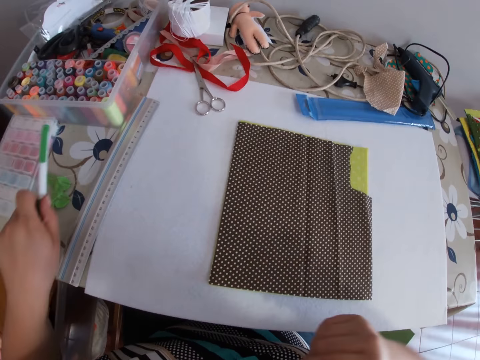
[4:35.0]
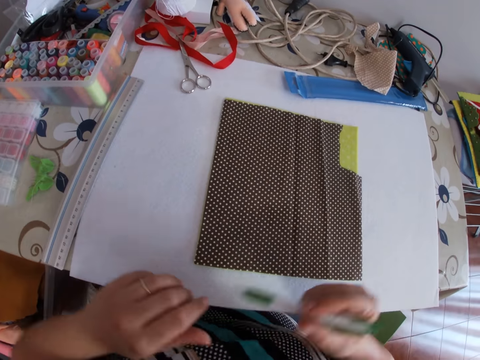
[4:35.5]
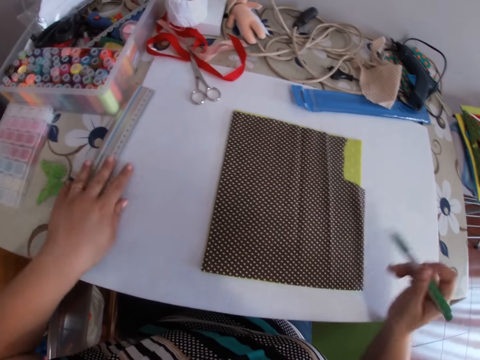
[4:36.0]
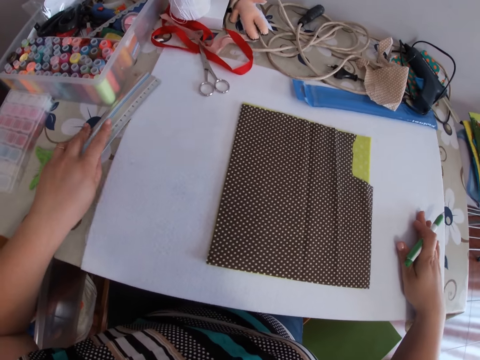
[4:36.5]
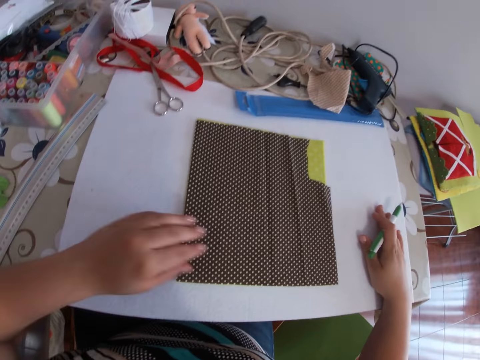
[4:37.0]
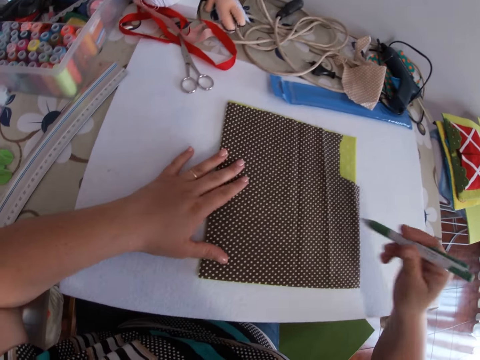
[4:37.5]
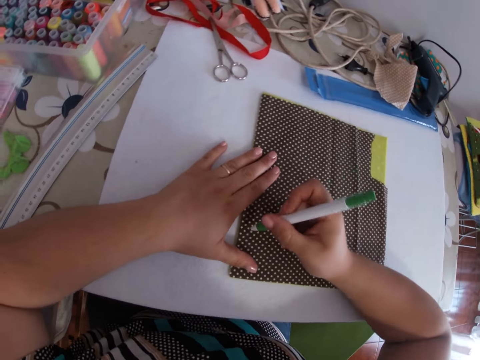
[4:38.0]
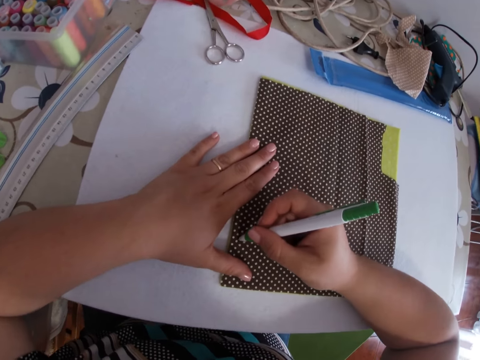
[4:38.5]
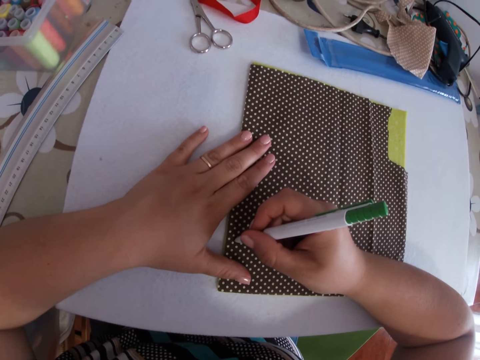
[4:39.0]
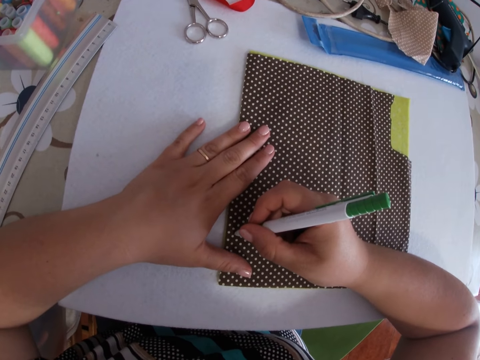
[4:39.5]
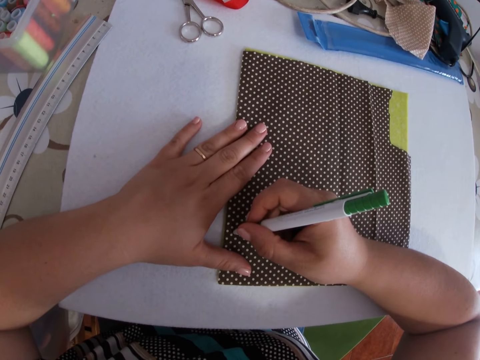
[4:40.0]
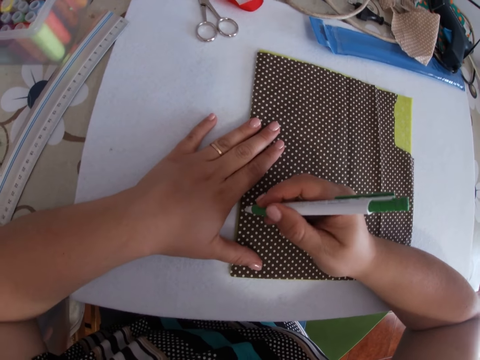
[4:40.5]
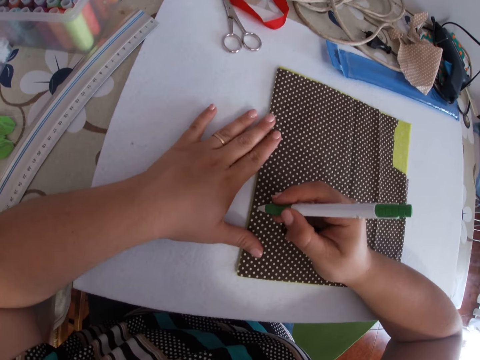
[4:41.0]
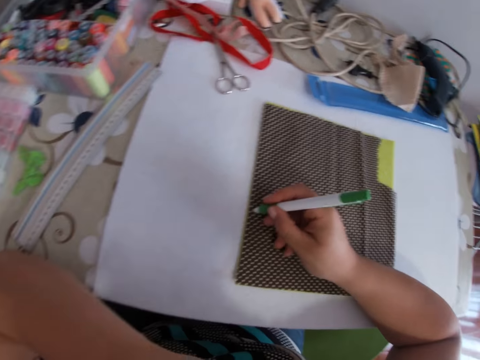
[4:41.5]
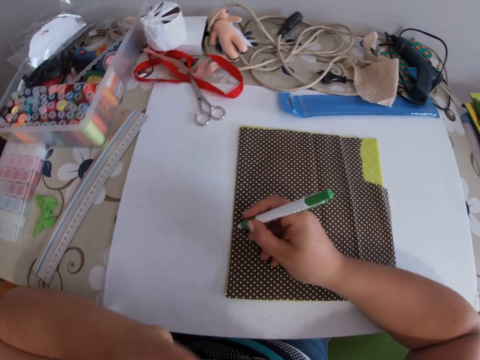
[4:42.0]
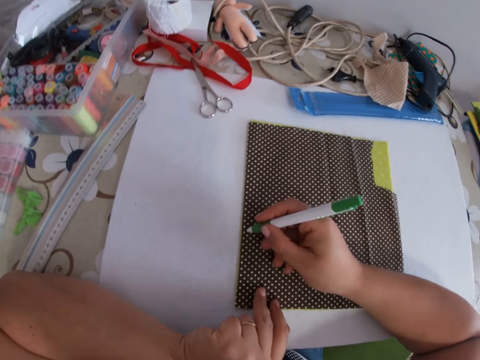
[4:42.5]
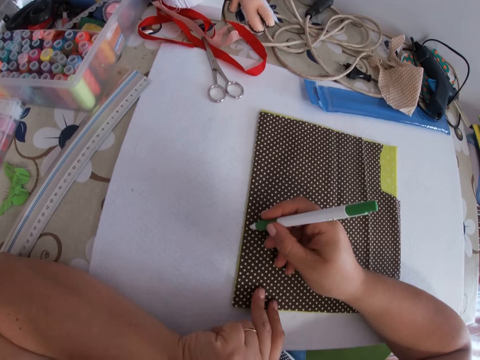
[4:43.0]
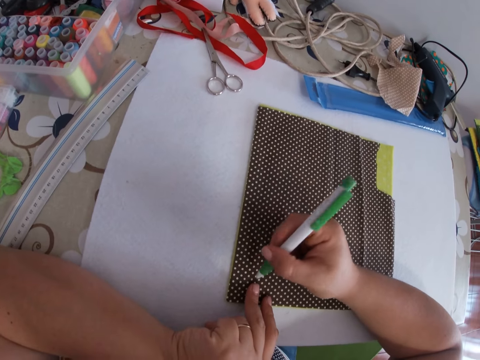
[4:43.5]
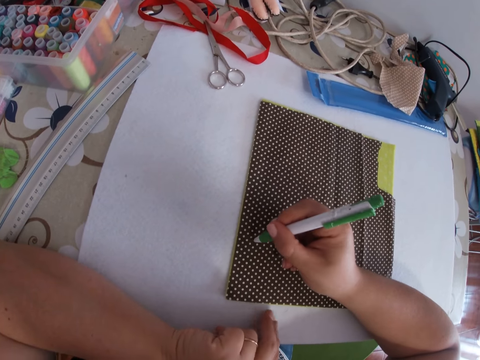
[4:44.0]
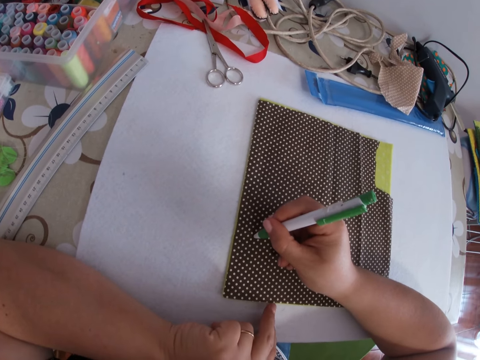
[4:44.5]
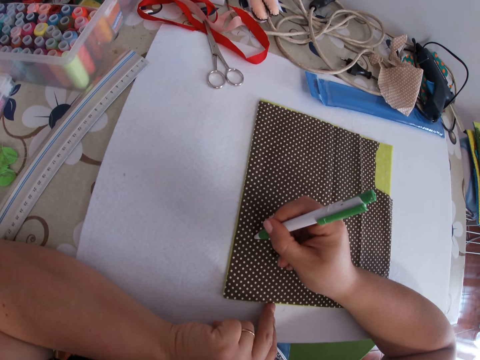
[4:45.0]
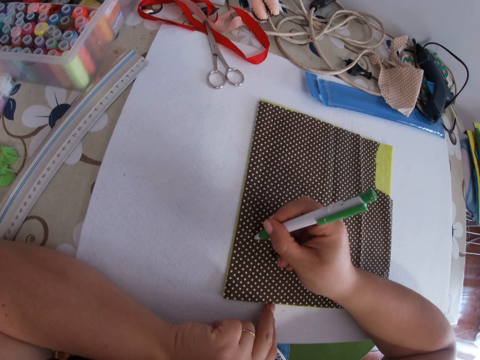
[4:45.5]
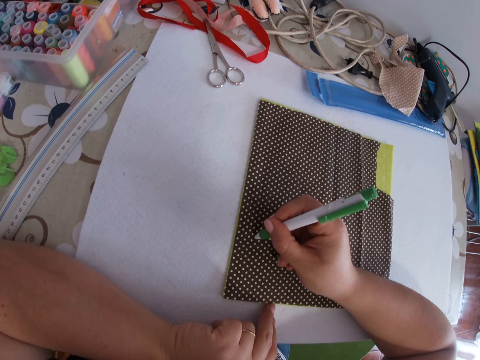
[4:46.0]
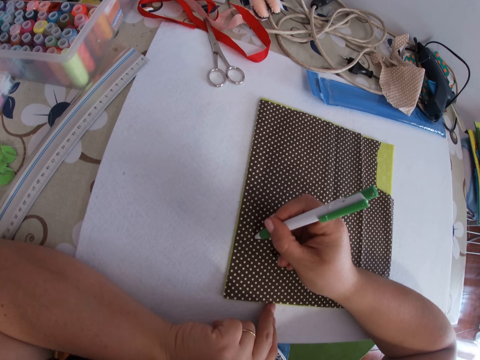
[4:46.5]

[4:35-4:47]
The camera wearer picks up the pen with the left hand. They adjust the paper board with the right hand. They mark the clothes.

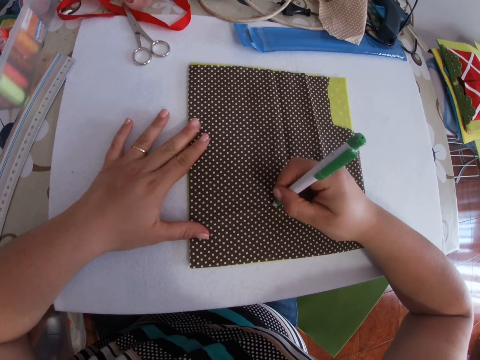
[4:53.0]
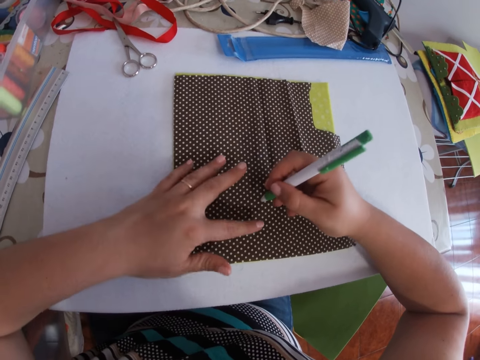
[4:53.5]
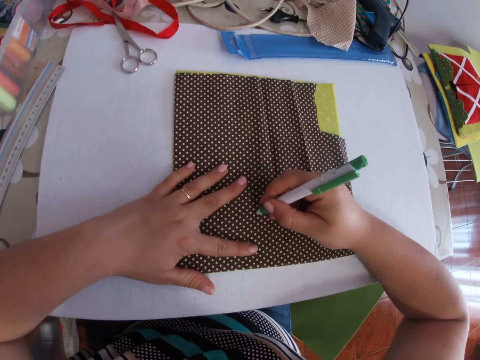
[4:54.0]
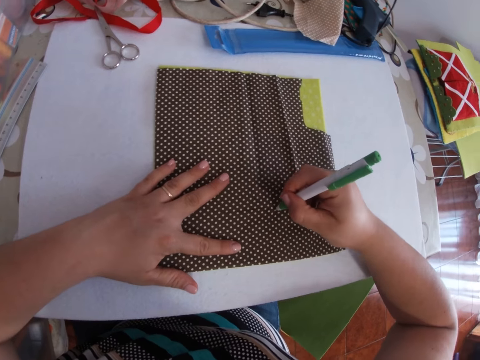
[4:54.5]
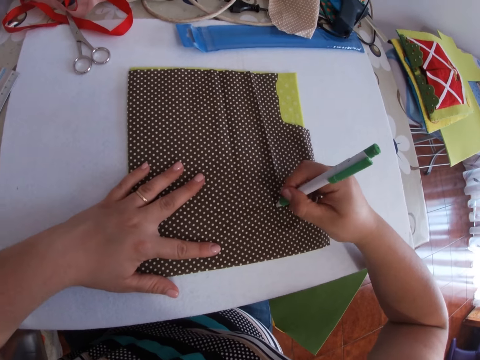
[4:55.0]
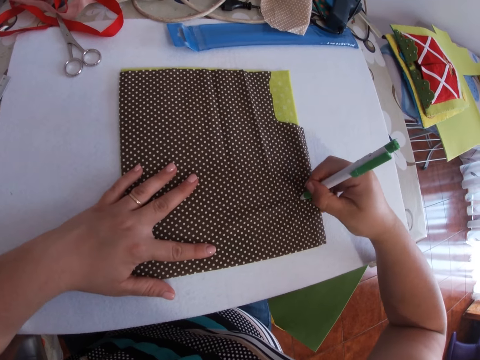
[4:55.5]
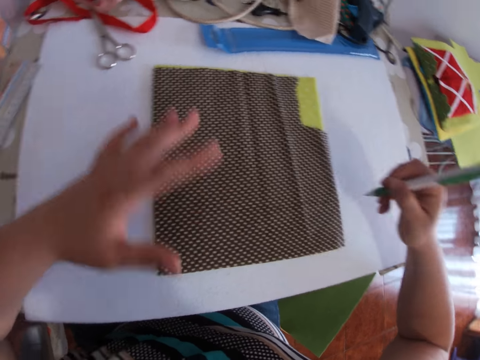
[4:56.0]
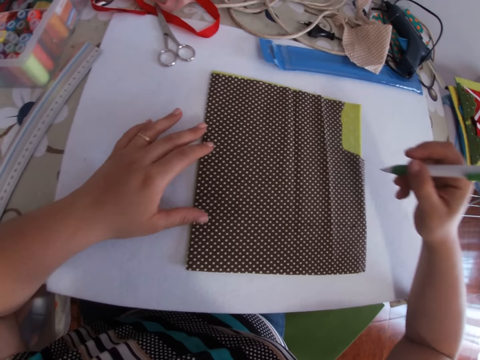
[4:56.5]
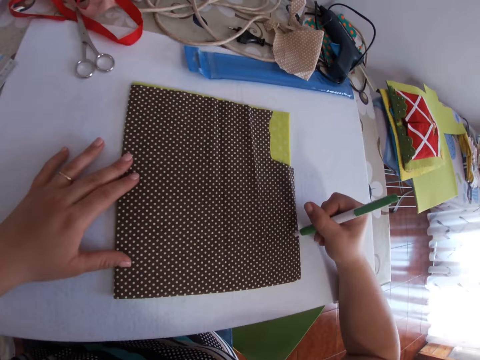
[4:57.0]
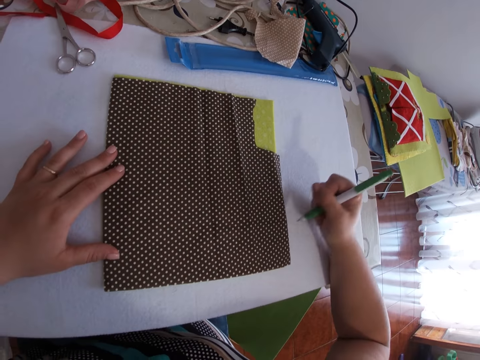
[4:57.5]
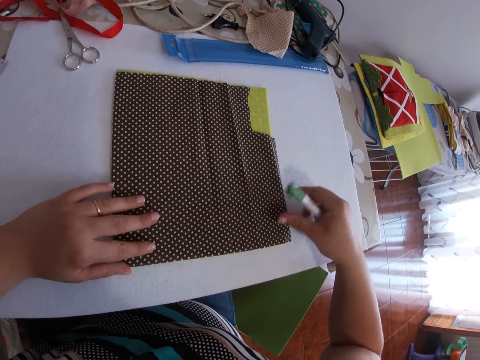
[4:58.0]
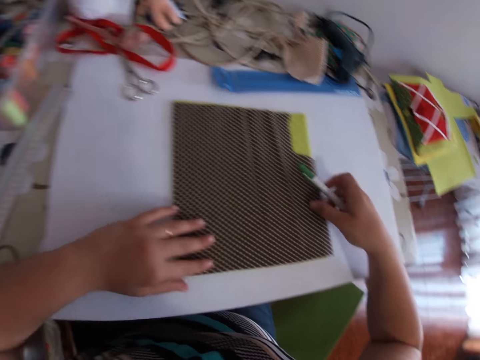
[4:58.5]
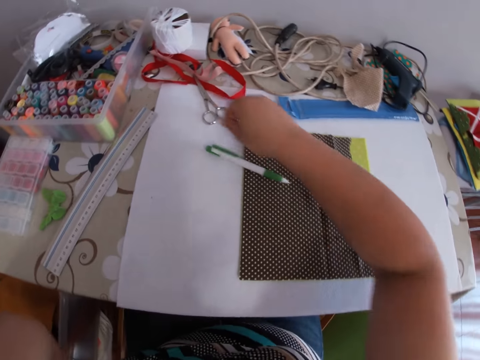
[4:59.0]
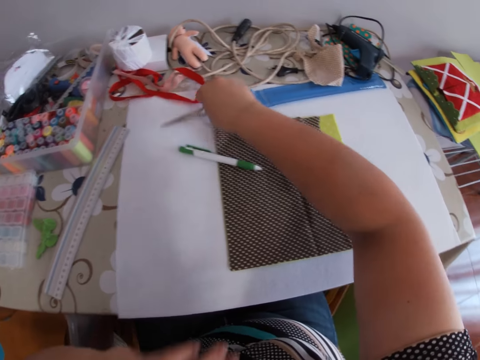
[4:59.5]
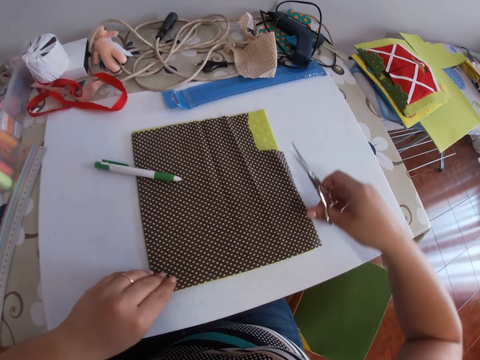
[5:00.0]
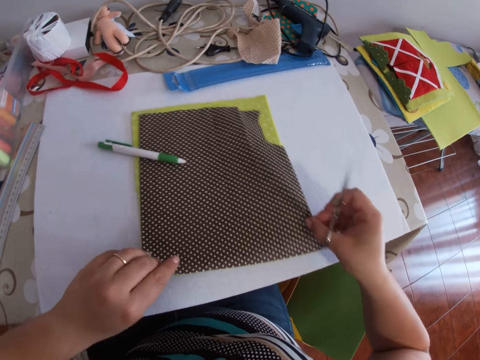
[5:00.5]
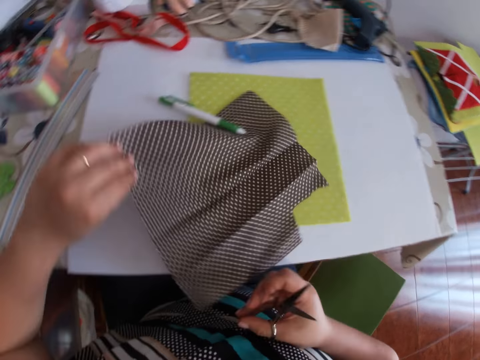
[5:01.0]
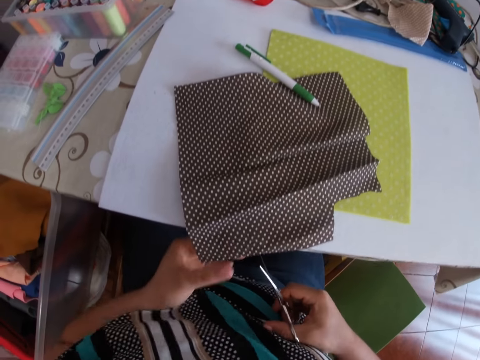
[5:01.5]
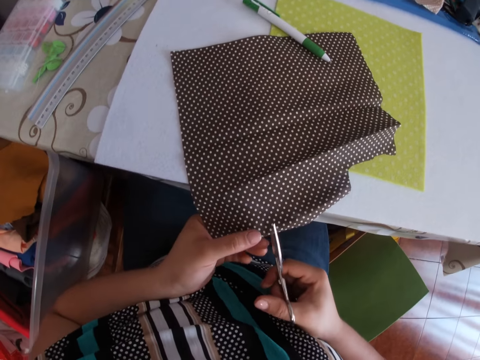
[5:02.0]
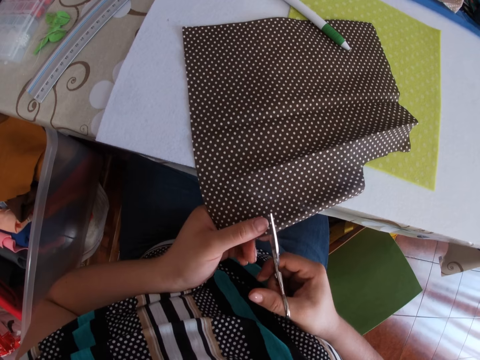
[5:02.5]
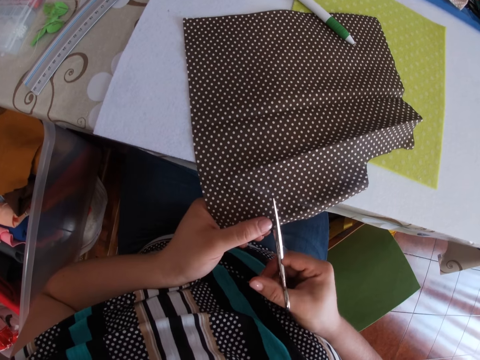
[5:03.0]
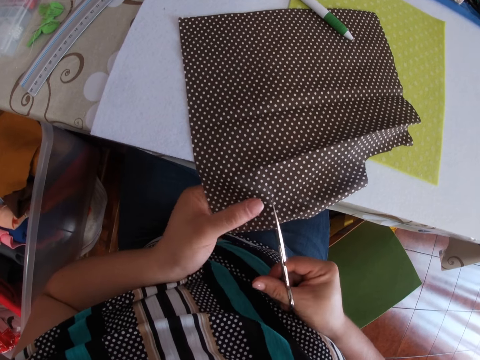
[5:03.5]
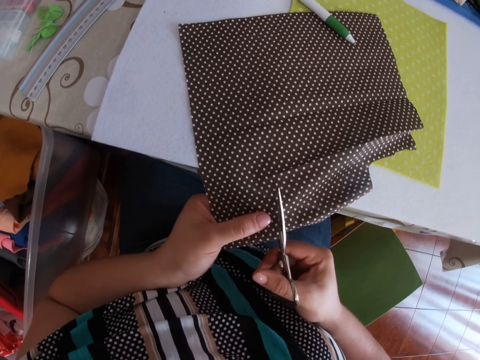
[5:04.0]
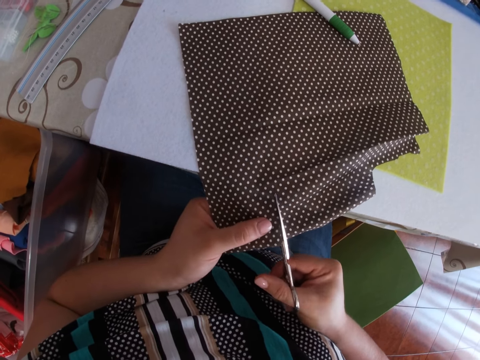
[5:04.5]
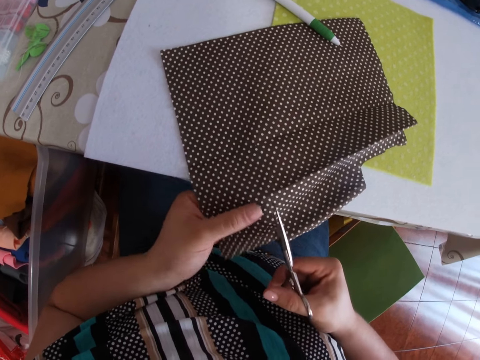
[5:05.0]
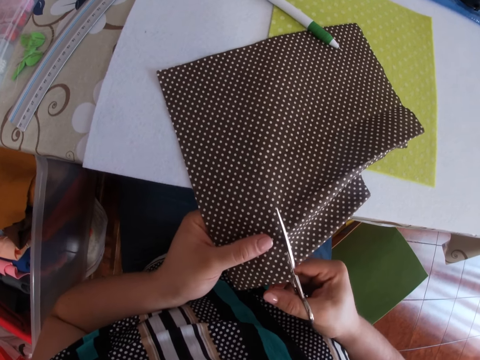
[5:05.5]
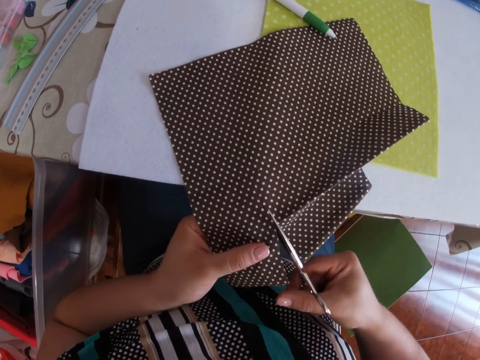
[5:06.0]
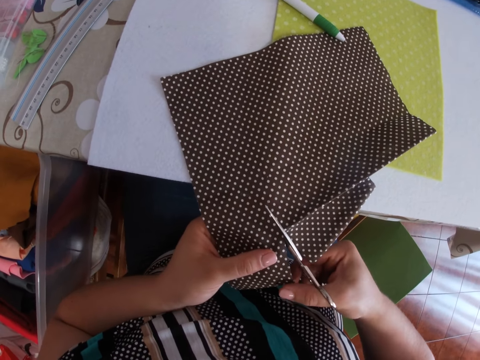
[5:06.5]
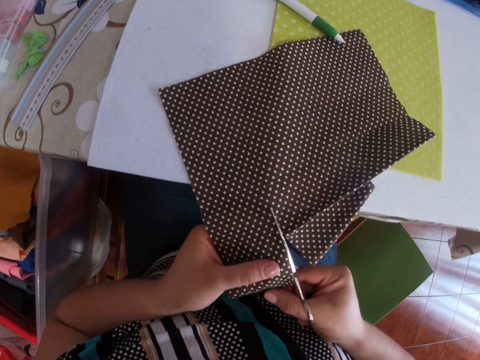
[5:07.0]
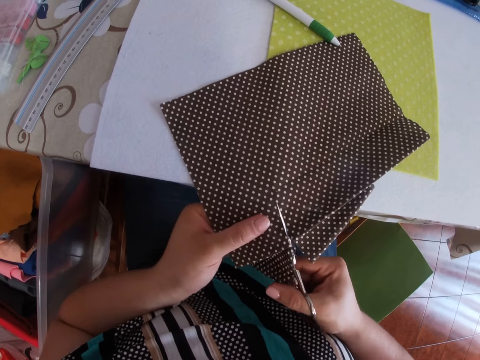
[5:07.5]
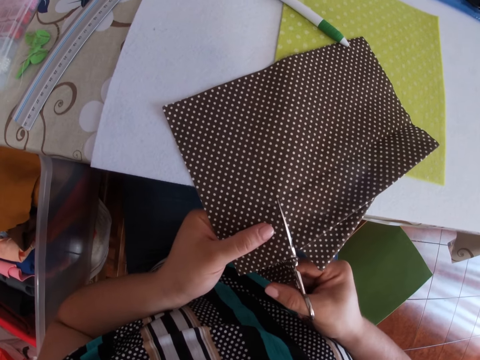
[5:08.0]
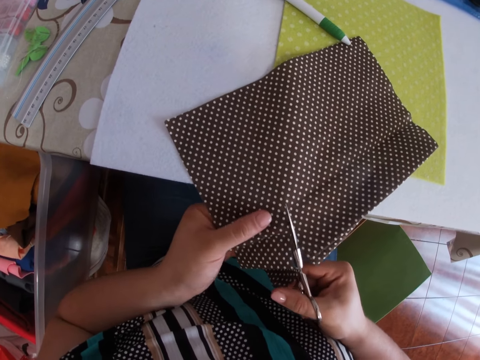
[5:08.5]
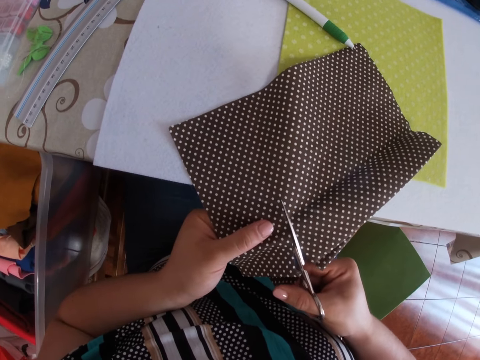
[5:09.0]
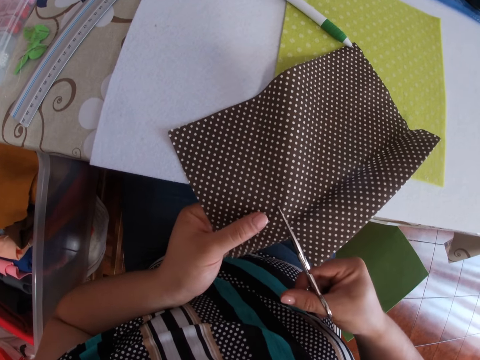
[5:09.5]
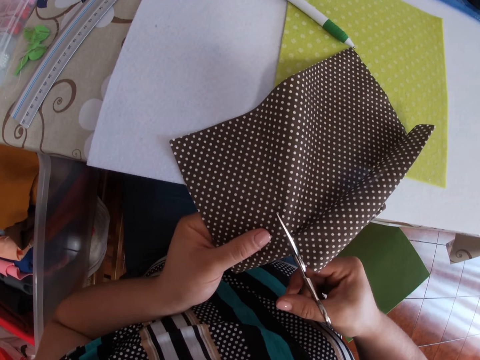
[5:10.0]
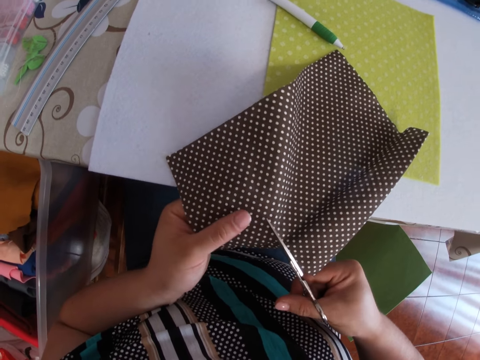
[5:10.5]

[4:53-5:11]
The camera wearer writes on a cloth with a pen. She writes on the cloth with the pen repeatedly. She puts the pen on the table with her right hand. She picks up the scissors from the table with her right hand. She turns the cloth. She cuts the piece of cloth into unequal parts with the scissors with her right hand. She cuts the cloth with the scissors repeatedly.
